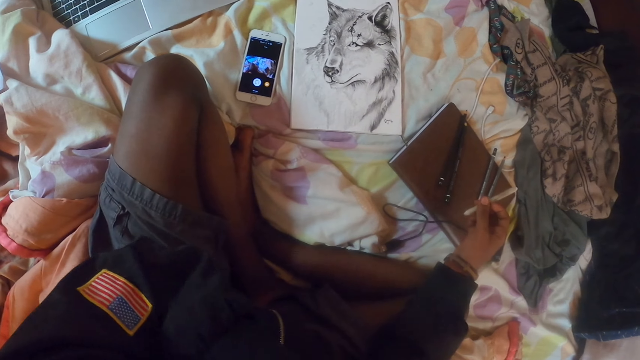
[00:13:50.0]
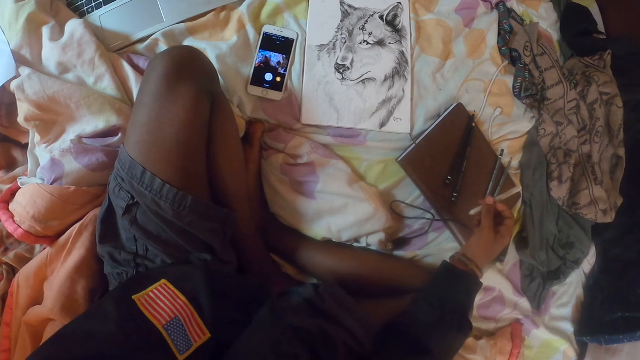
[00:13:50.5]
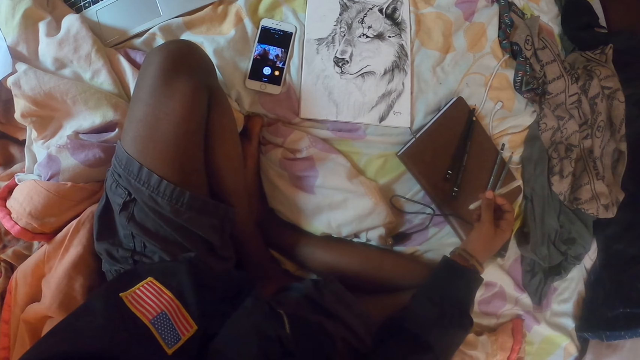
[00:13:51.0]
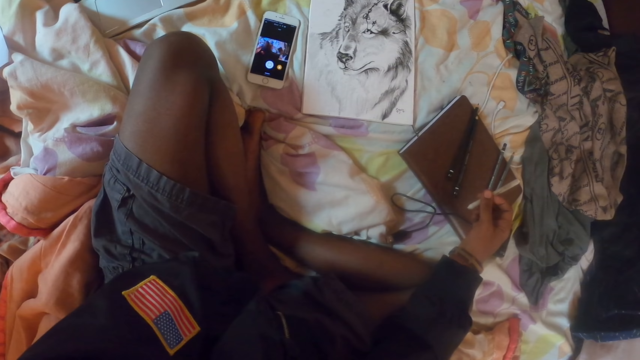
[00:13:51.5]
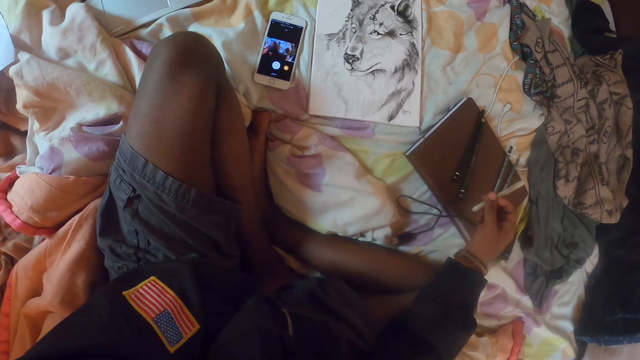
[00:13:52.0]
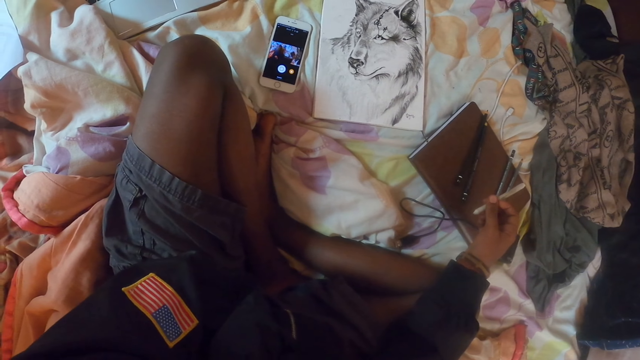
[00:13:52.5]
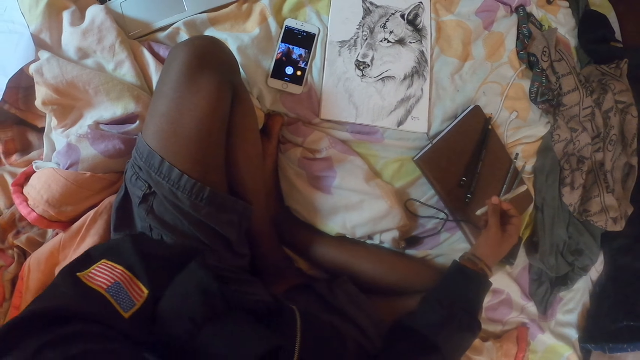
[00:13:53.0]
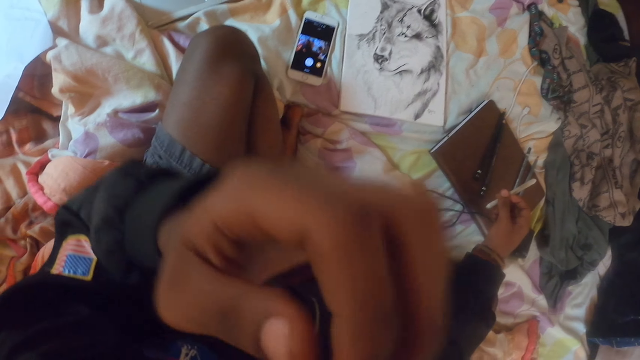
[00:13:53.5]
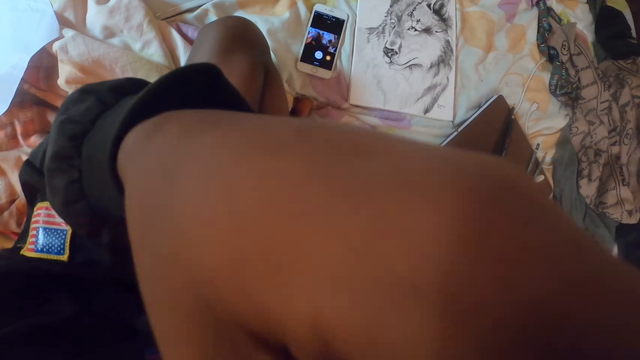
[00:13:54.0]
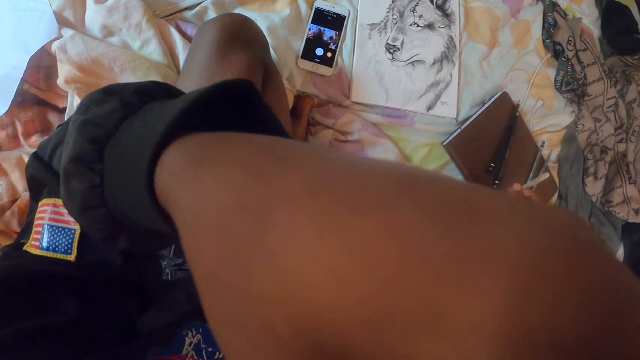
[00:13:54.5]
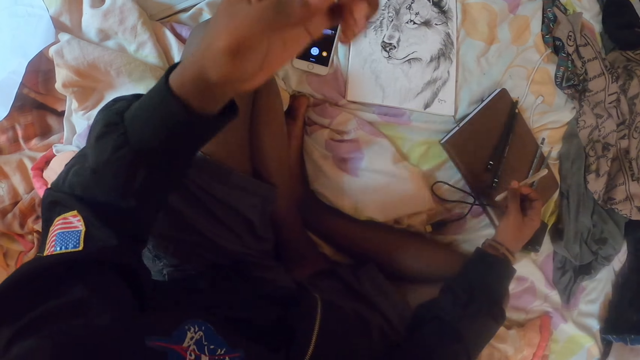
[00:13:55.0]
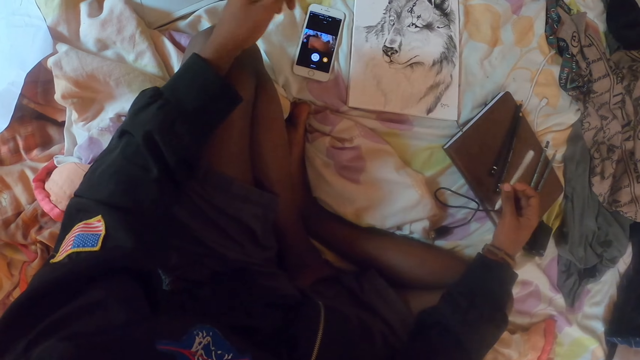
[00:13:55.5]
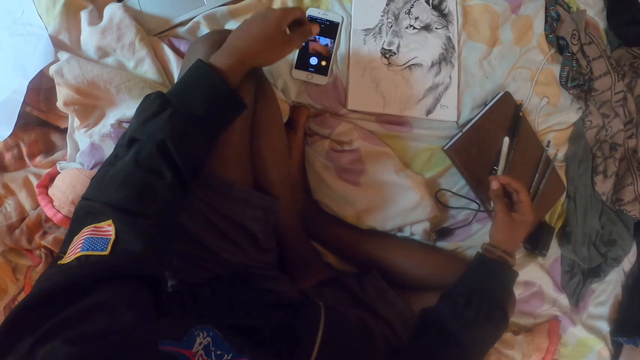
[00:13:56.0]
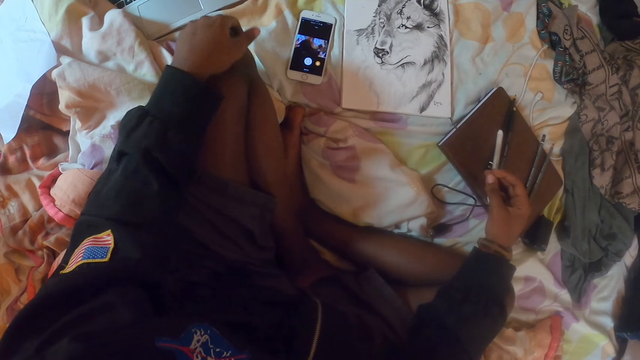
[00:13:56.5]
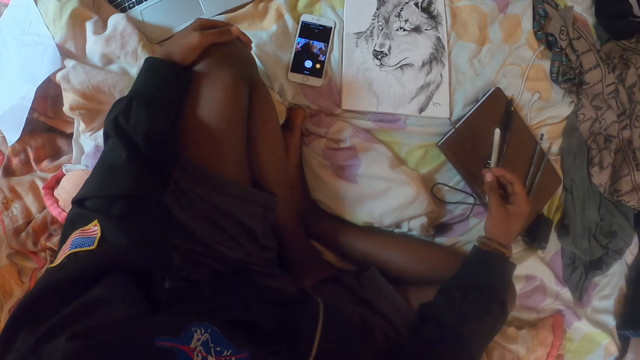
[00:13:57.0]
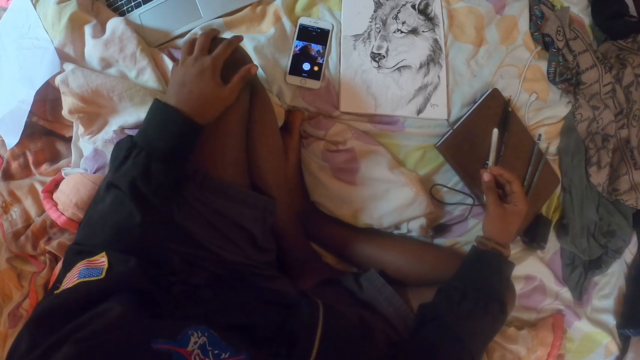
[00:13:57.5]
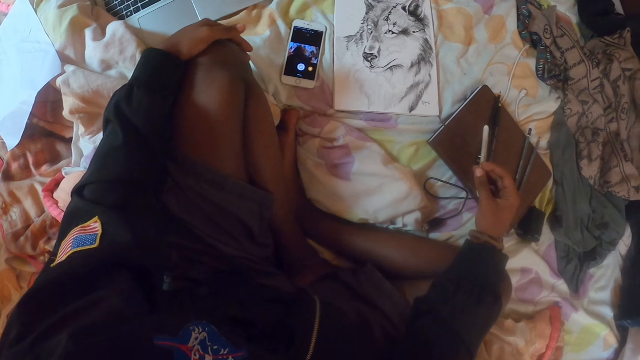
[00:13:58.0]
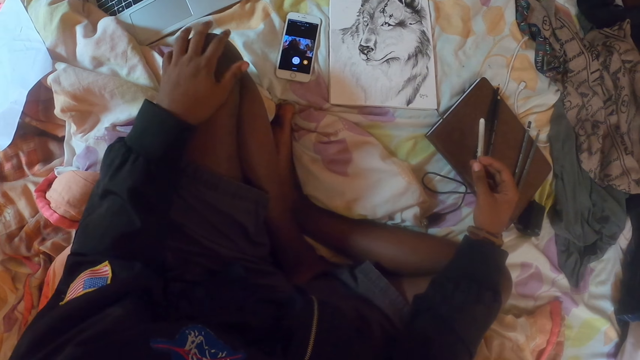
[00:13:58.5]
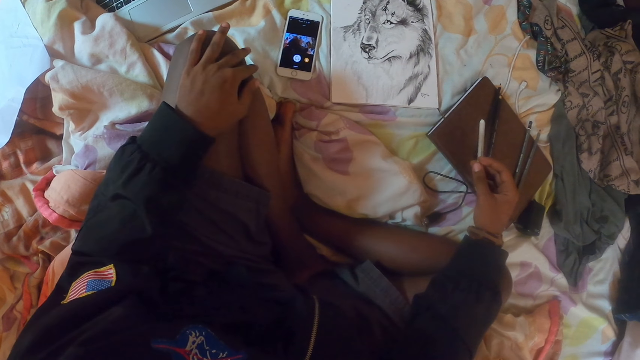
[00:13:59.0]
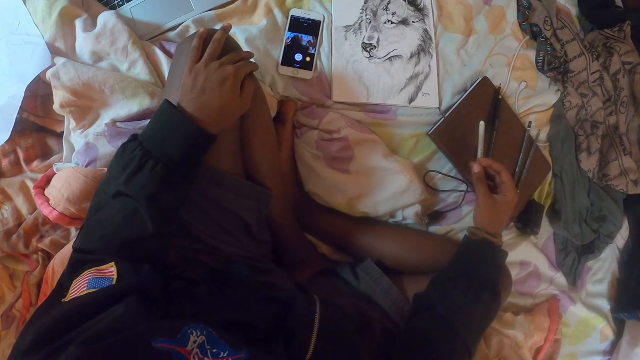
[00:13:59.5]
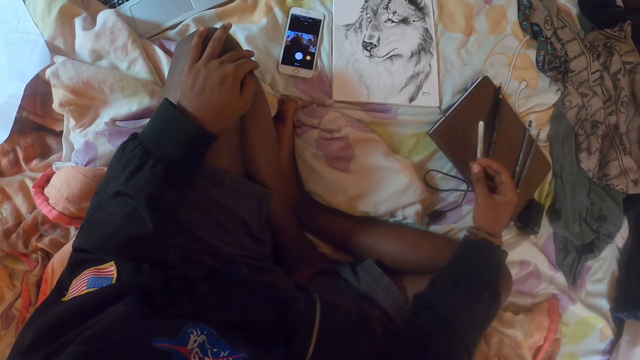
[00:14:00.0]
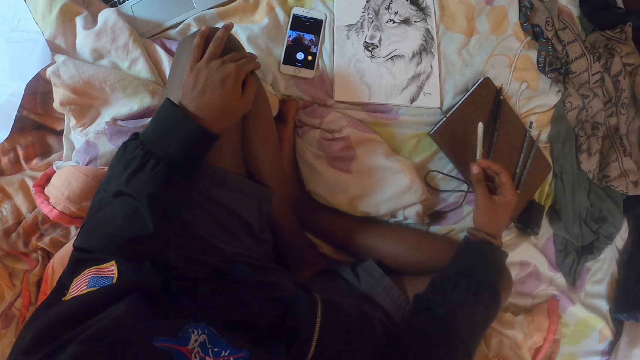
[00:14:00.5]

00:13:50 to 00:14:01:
The camera wearer scrubs the face with the hand. They wrap the nose. They look around. They operate the phone. They scrub the leg with the hand.

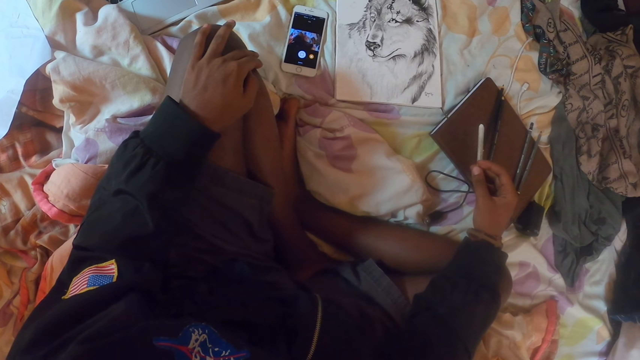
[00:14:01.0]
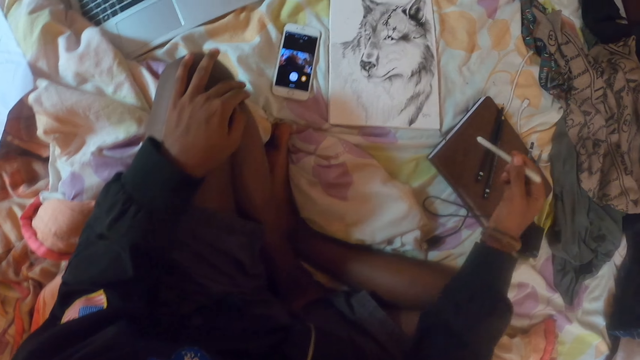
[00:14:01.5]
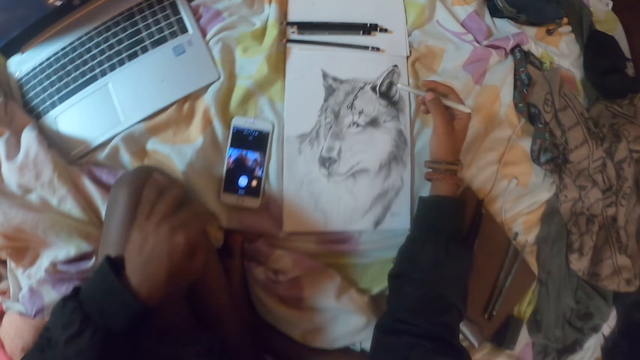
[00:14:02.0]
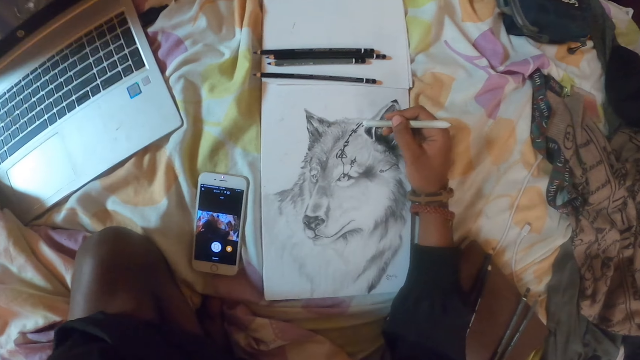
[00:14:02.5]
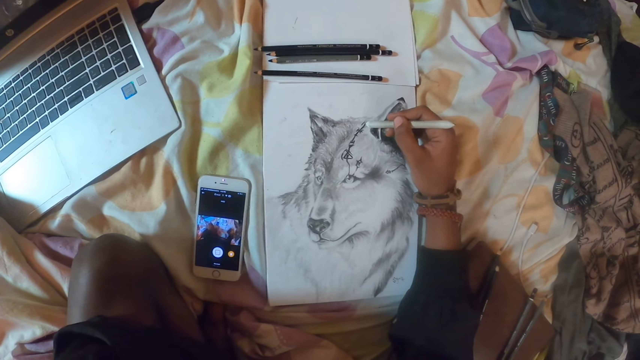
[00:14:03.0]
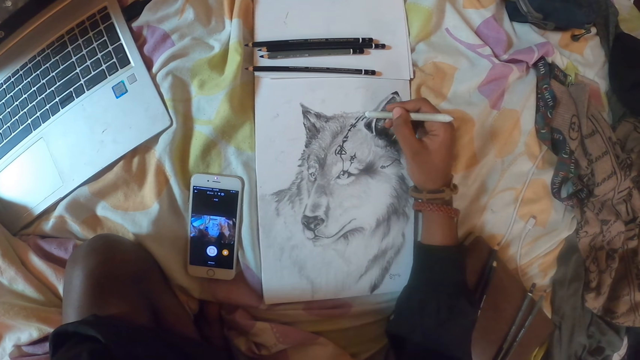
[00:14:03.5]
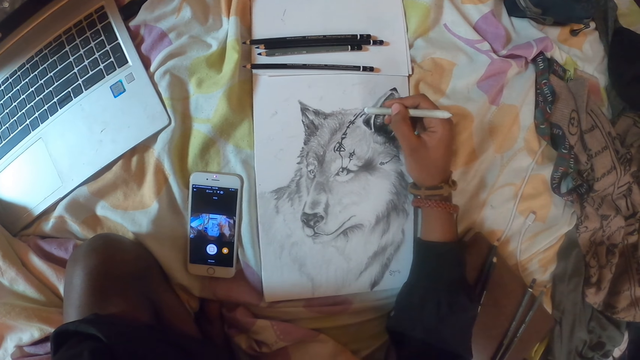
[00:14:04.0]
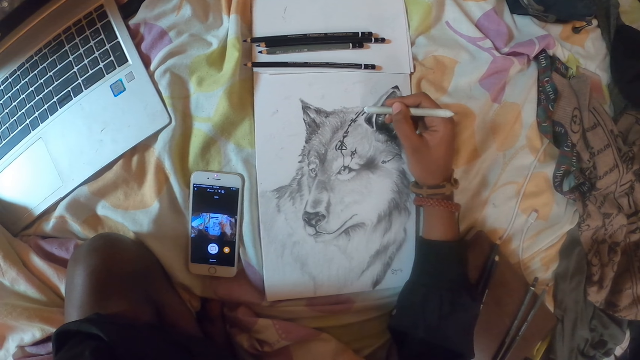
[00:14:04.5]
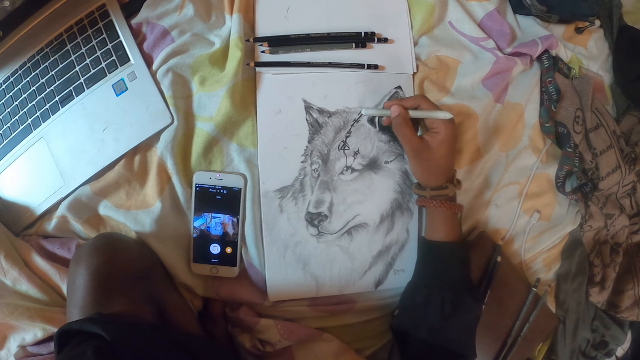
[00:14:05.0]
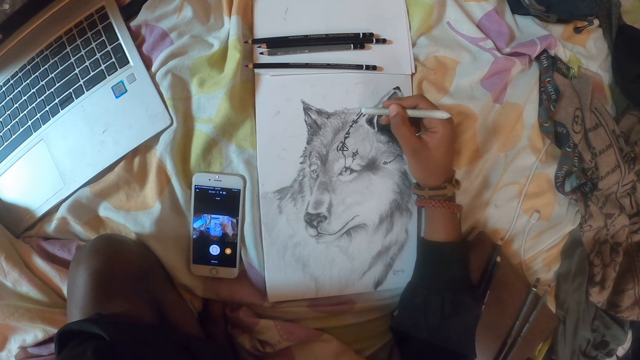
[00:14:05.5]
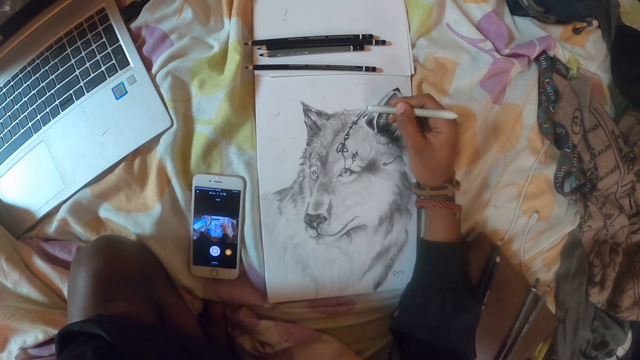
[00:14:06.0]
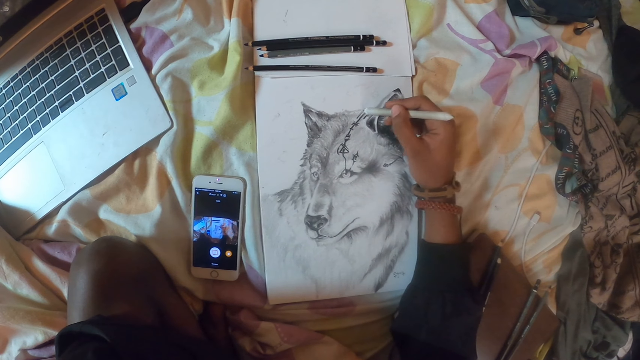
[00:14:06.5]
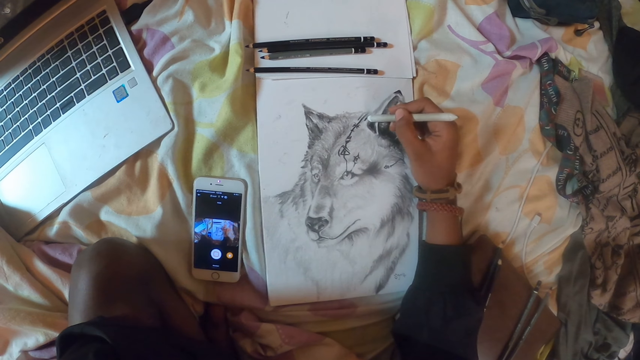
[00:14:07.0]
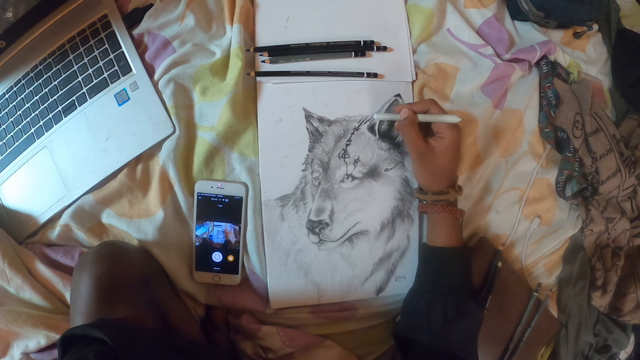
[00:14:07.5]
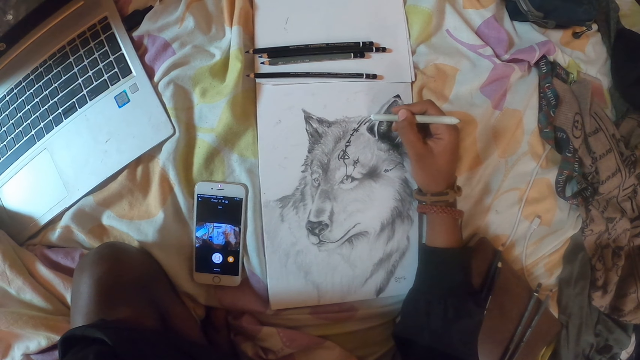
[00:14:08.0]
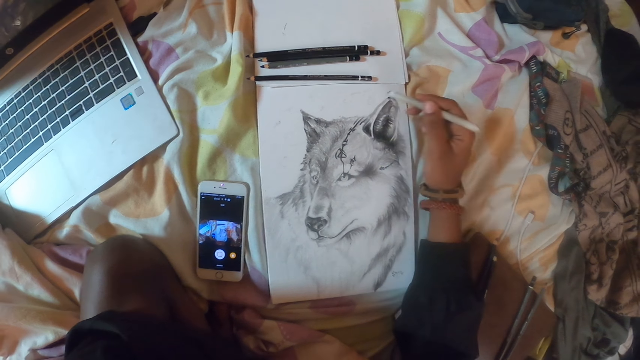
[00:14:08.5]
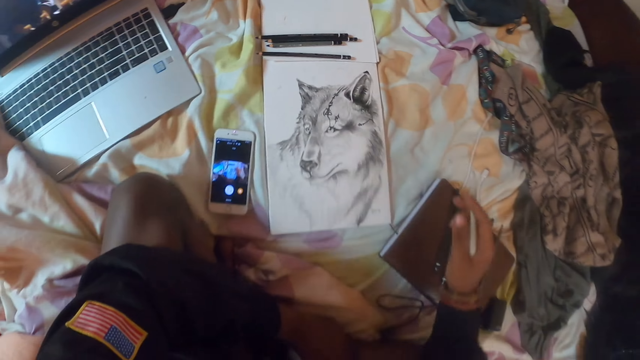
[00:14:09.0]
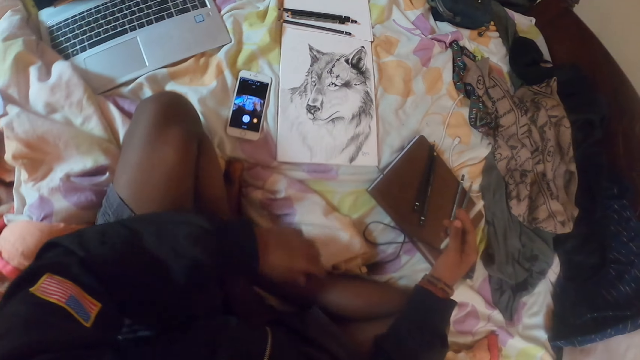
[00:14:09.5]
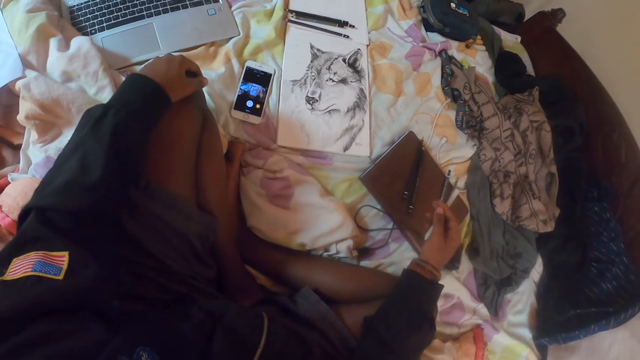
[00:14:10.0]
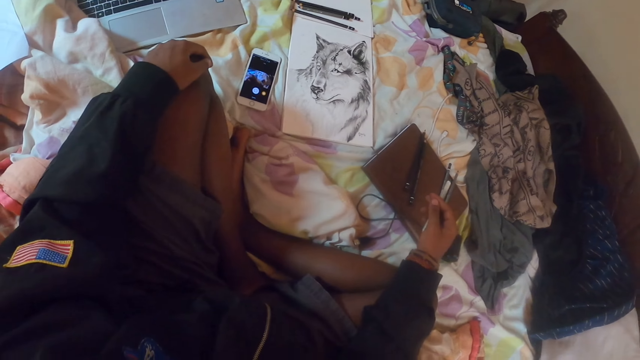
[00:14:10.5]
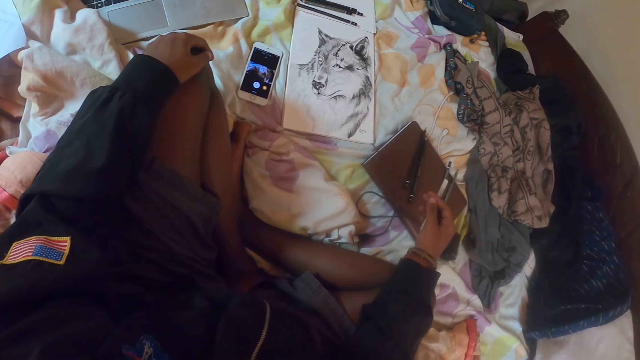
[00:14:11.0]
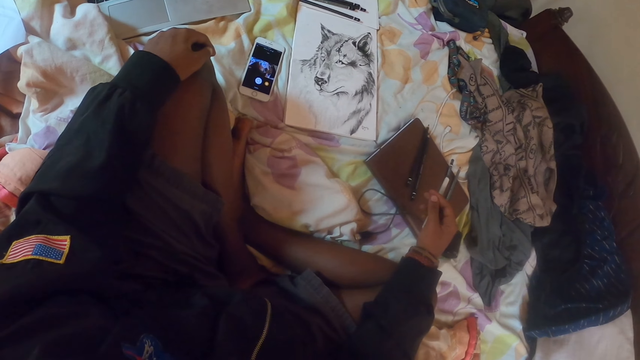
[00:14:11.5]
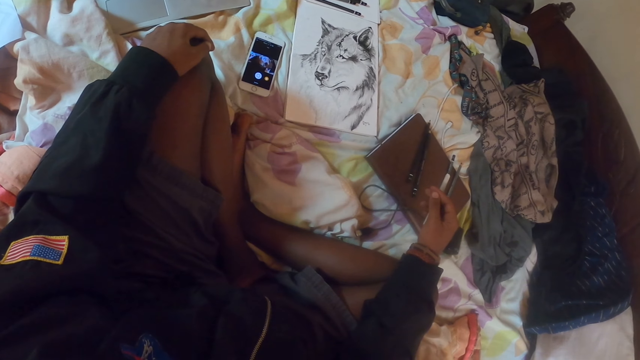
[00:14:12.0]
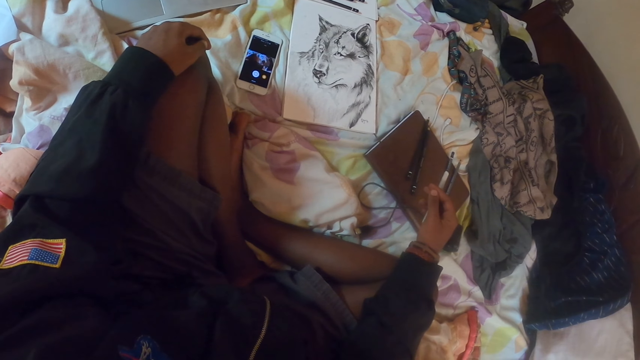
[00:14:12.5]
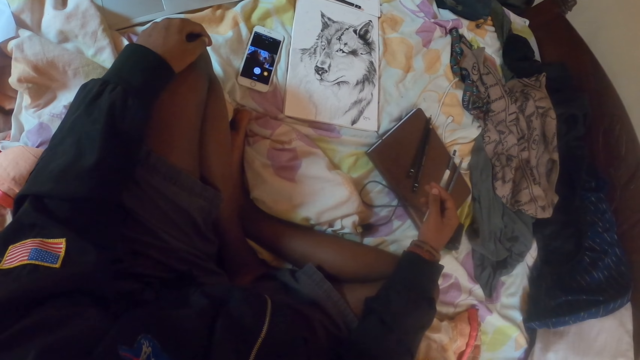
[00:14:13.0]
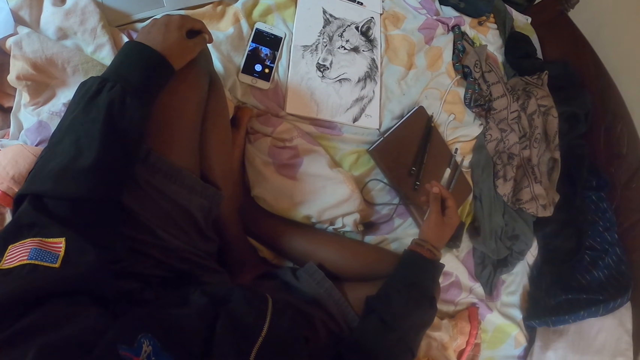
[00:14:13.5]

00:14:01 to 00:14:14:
The camera wearer paints the sketch with the marker pen. They look around. They stare at the sketch.
